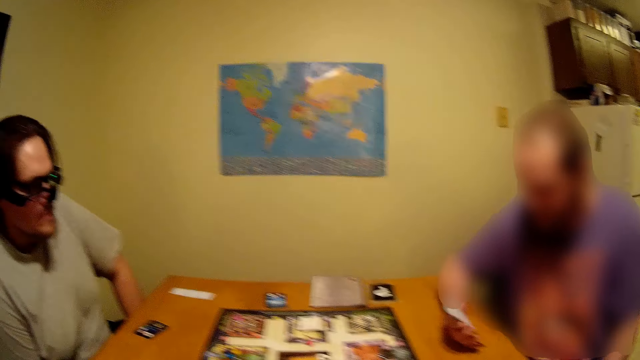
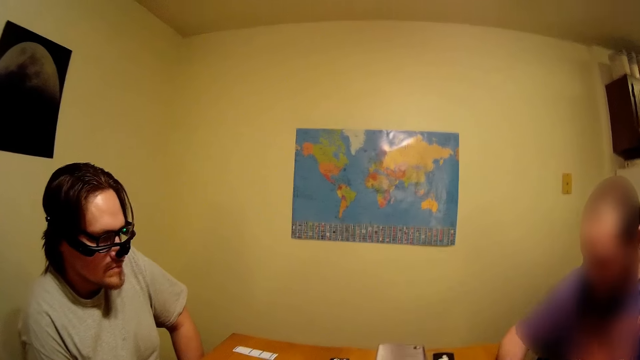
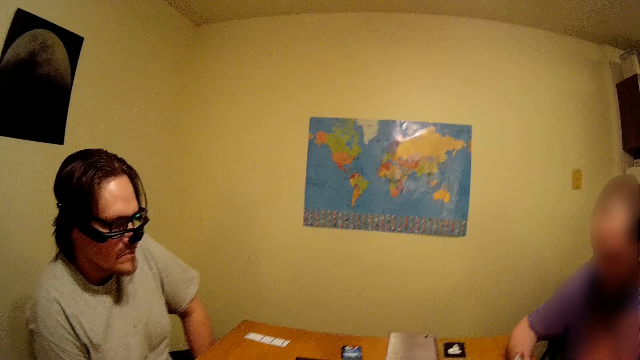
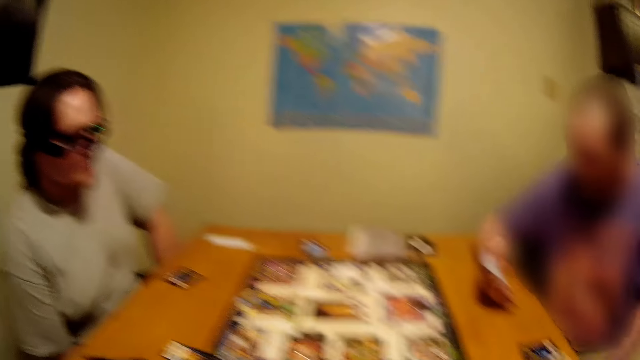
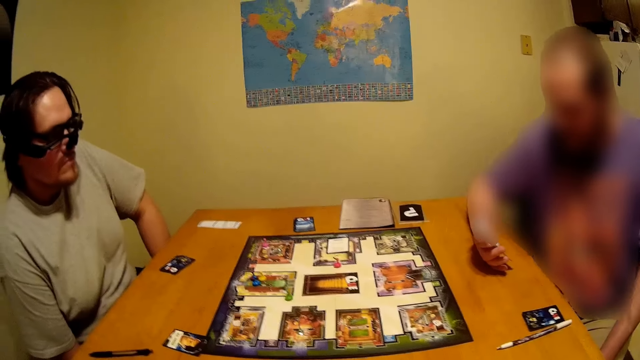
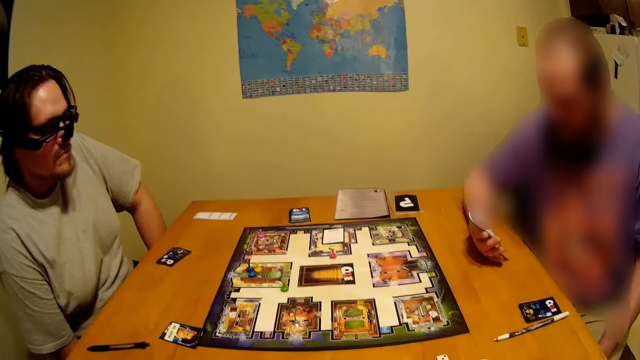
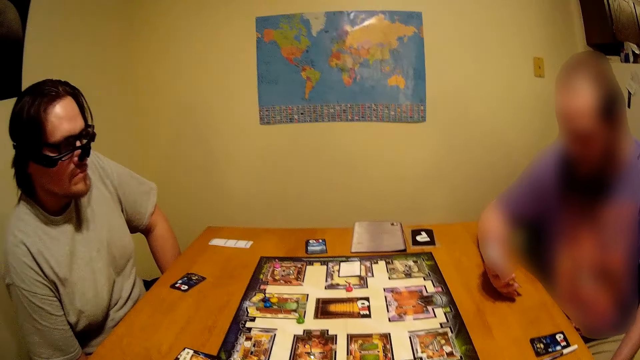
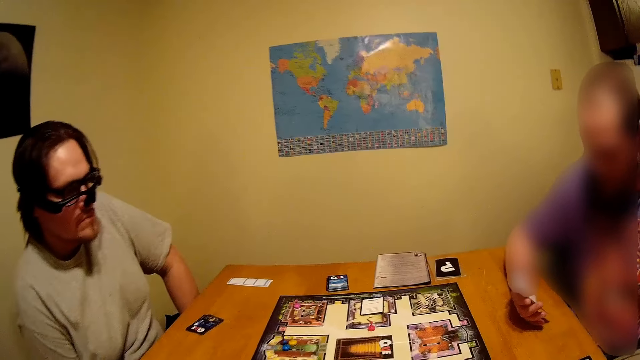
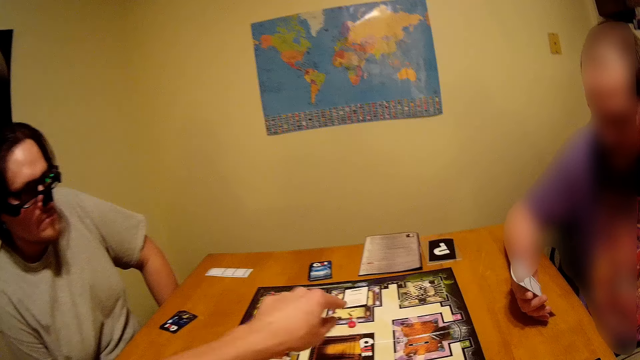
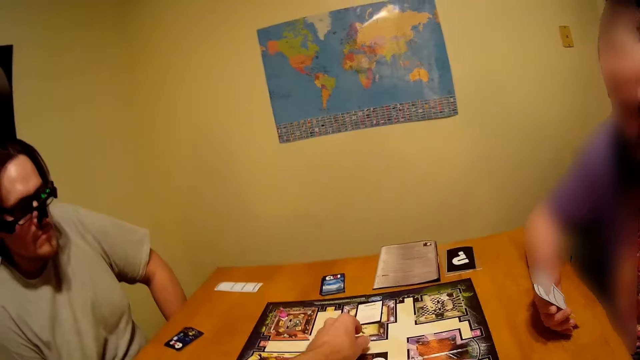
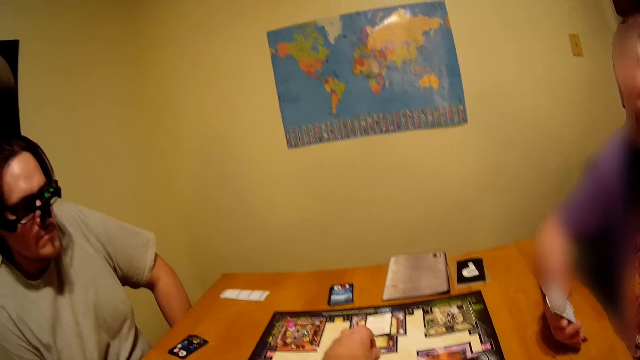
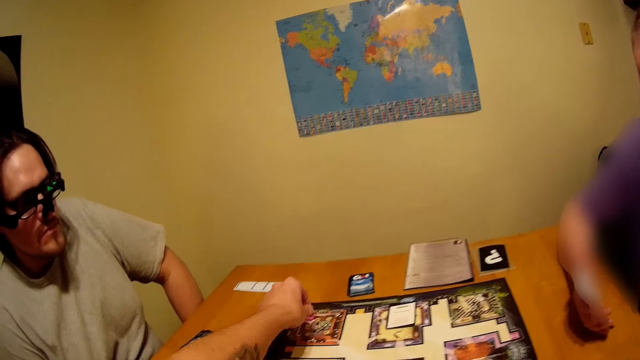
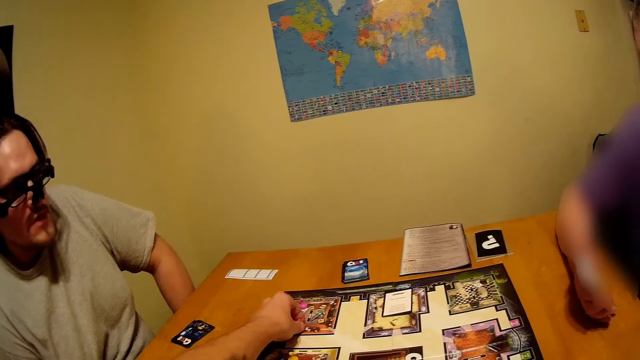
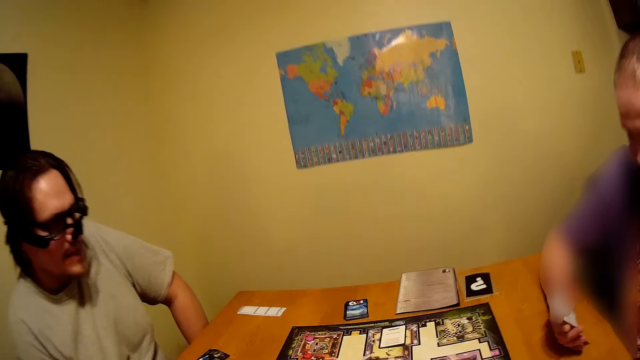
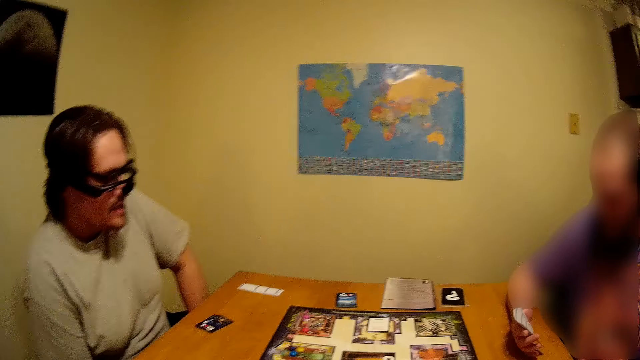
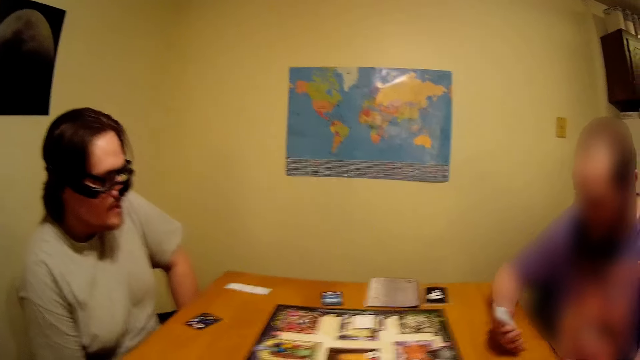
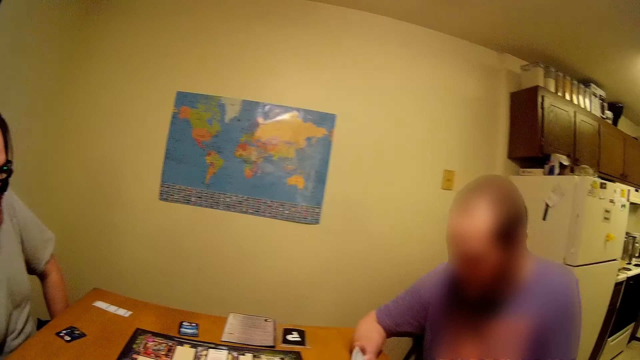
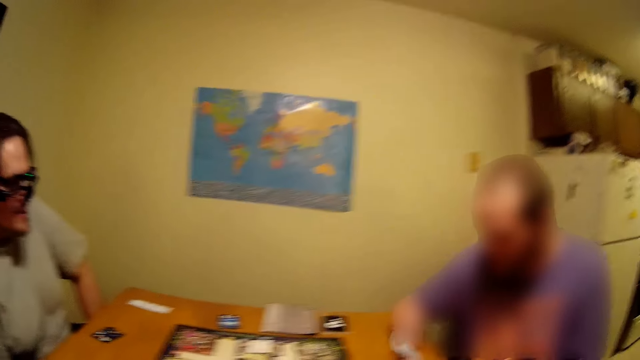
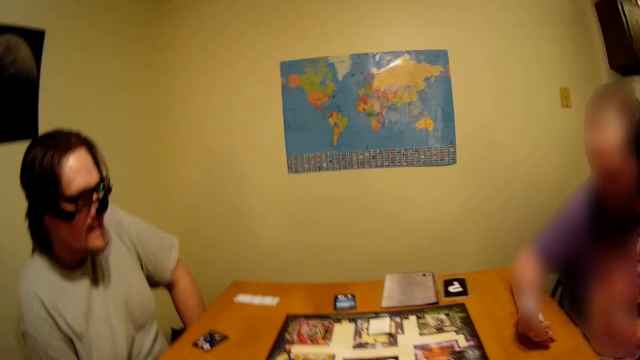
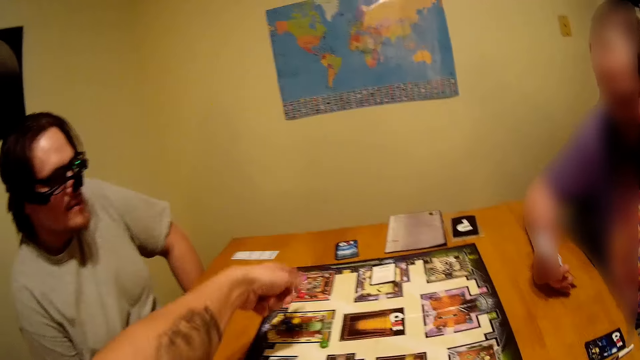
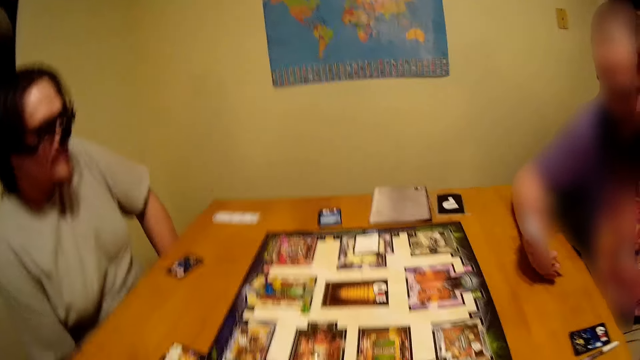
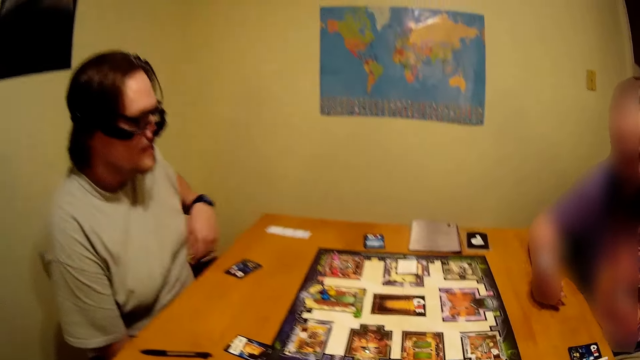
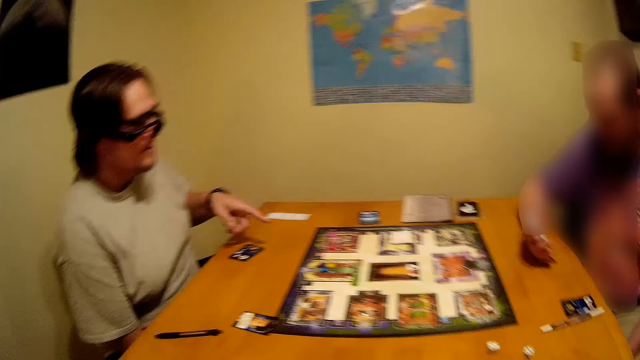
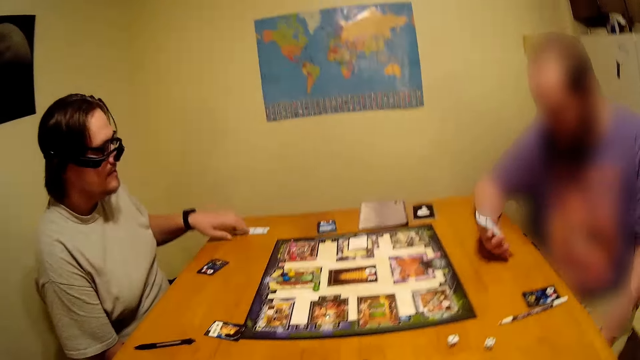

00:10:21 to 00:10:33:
The camera wearer moves something on the board game. They pick a dice.

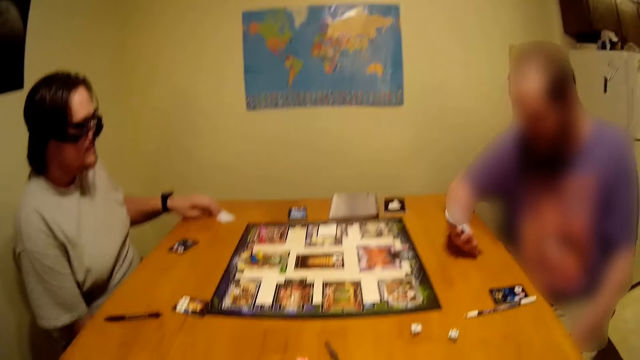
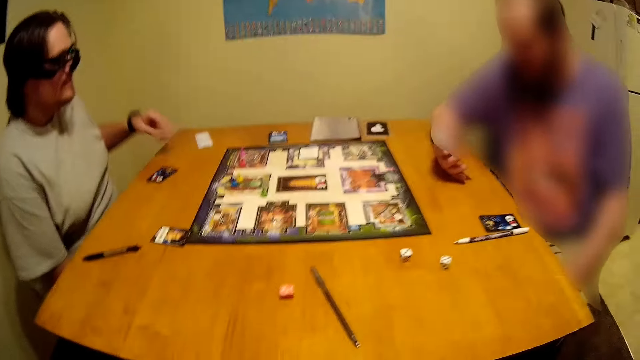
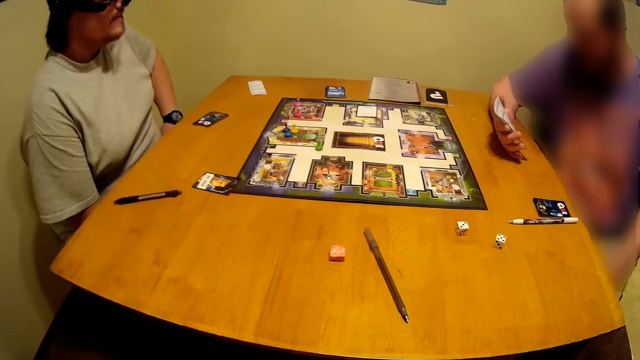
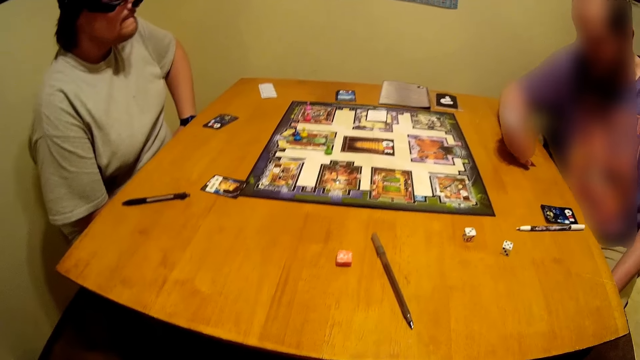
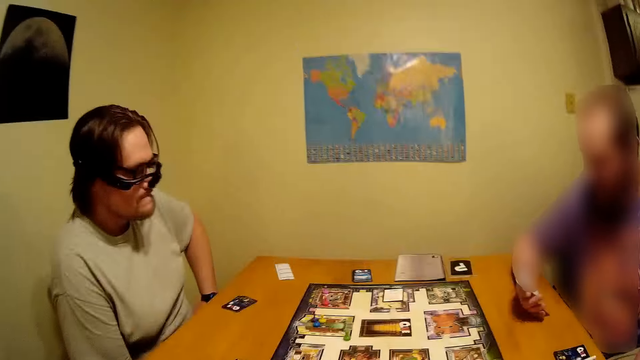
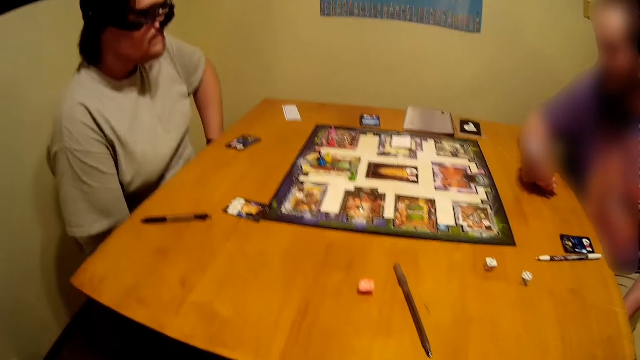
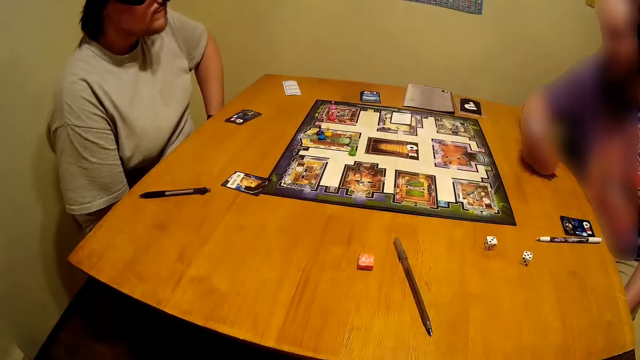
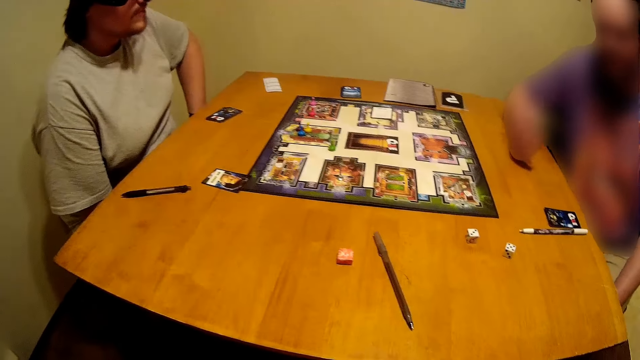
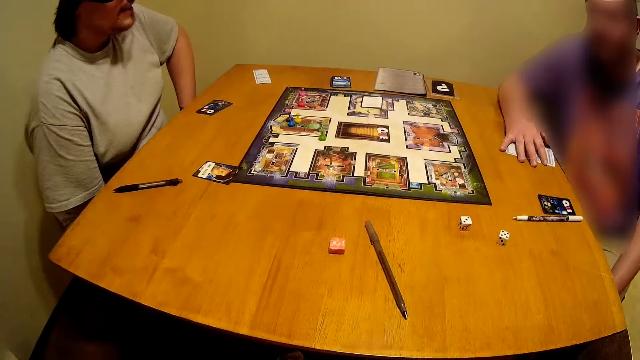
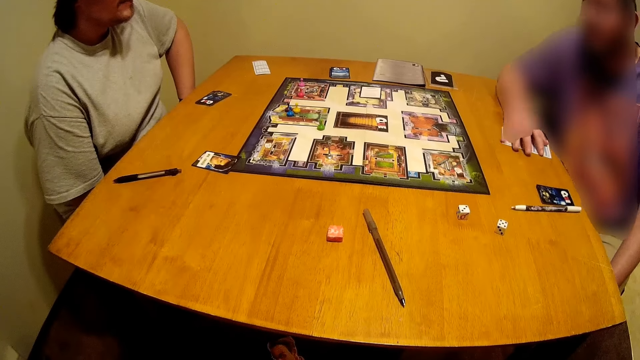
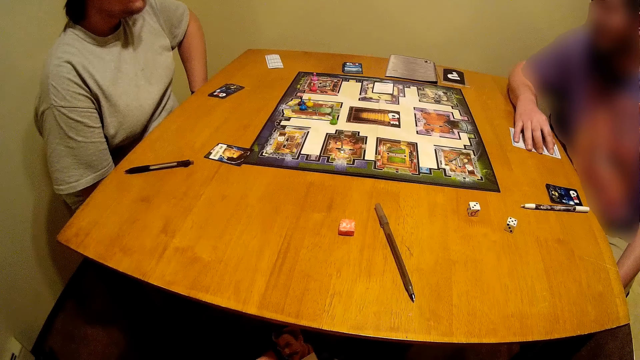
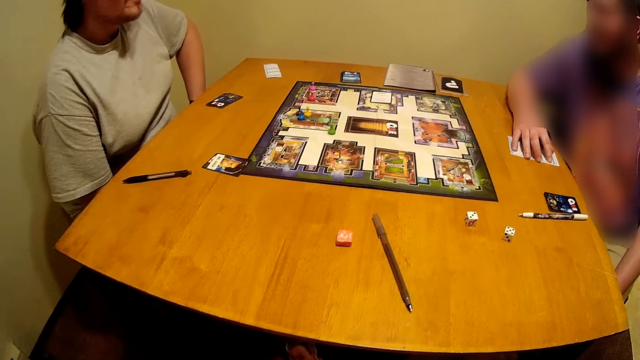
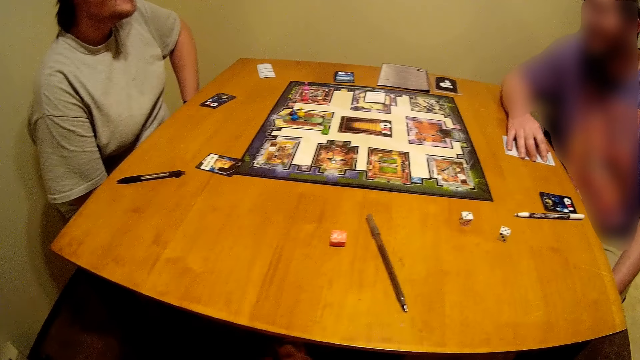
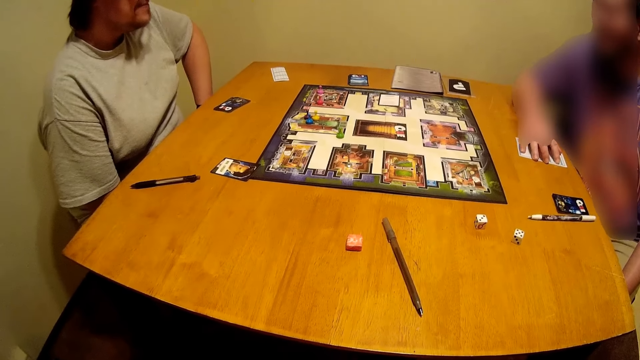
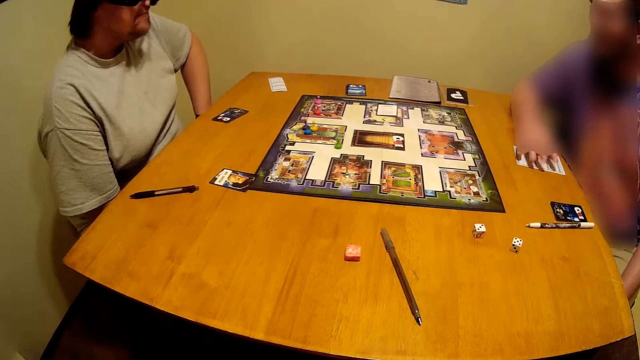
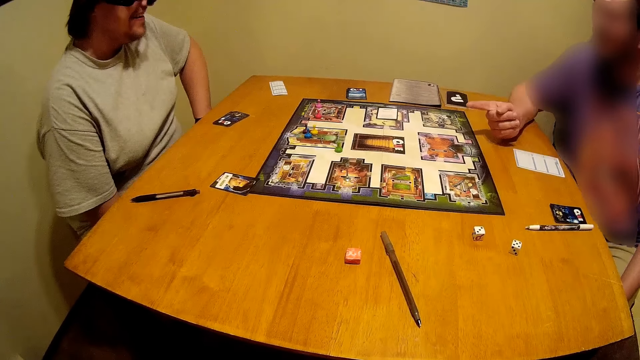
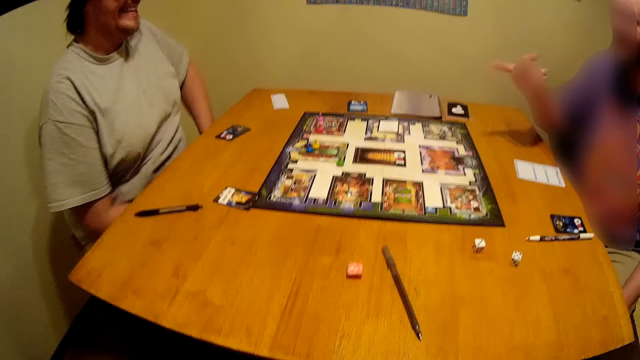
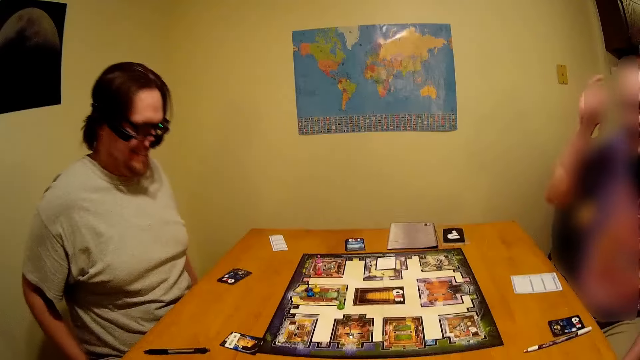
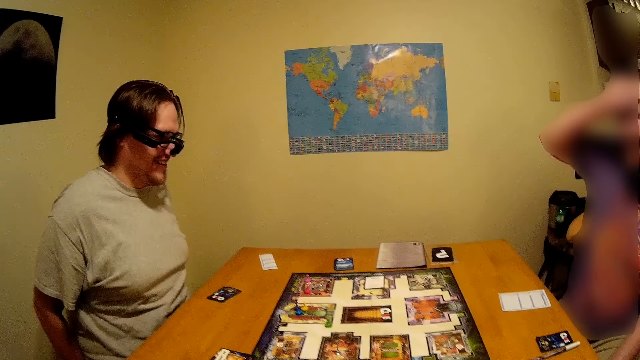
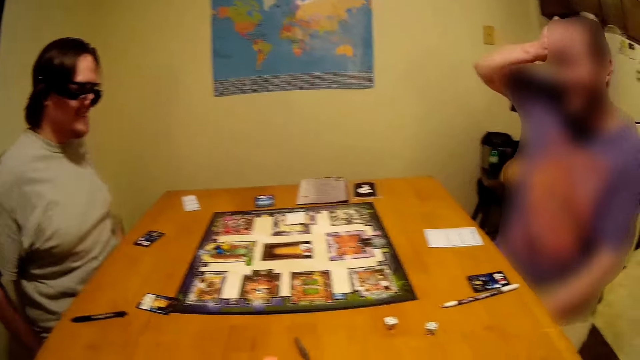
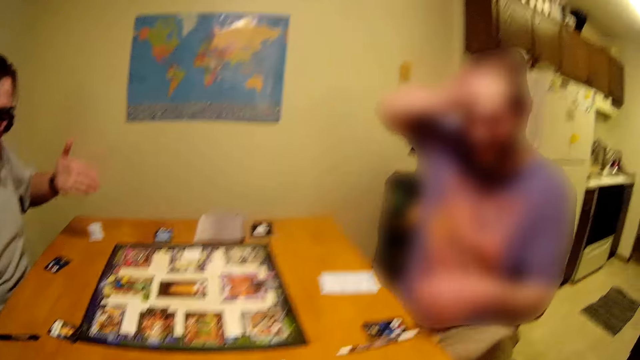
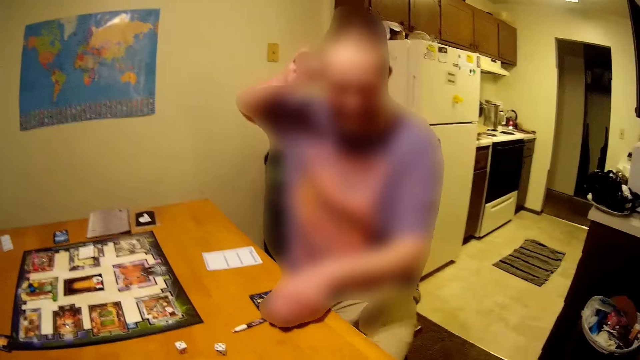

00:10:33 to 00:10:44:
A person places the paper on the table. A man flips the card on the table. The man points at another man.
